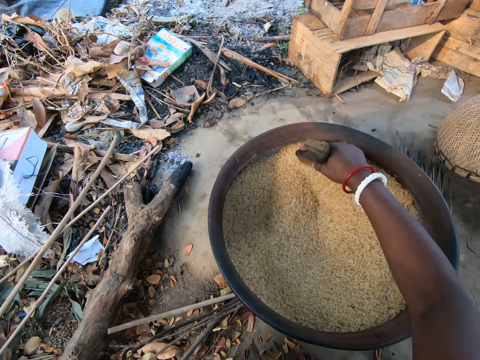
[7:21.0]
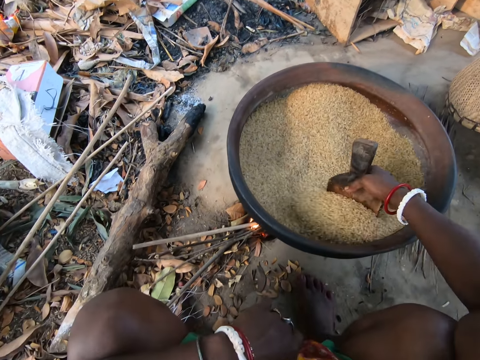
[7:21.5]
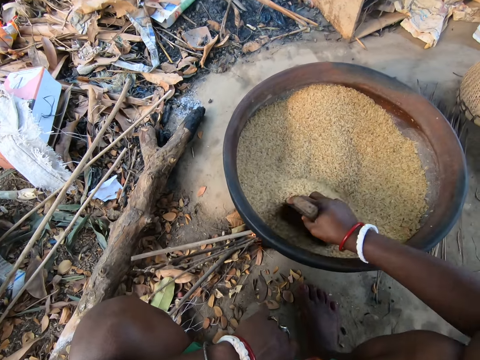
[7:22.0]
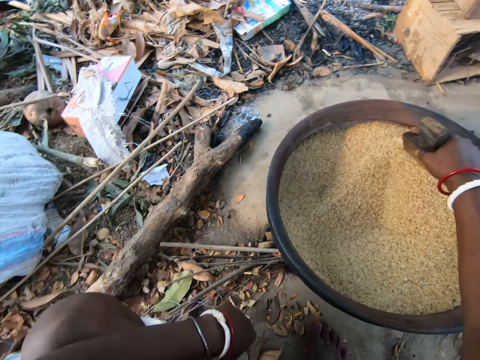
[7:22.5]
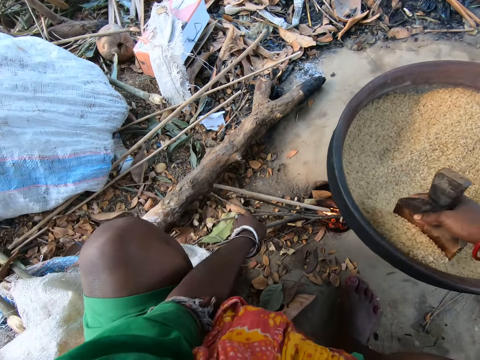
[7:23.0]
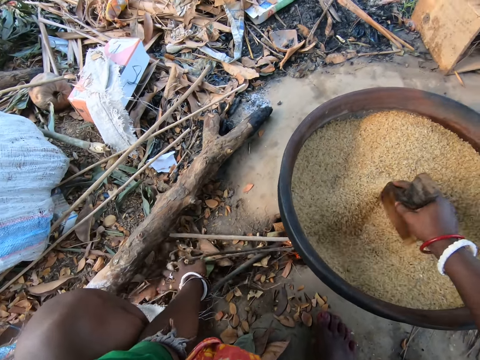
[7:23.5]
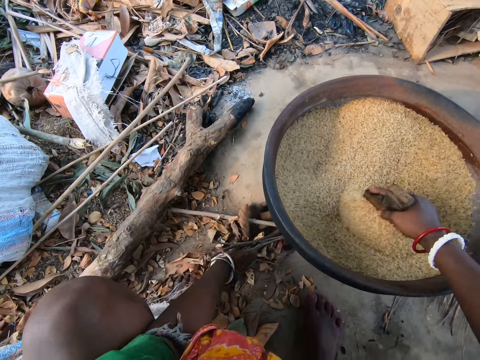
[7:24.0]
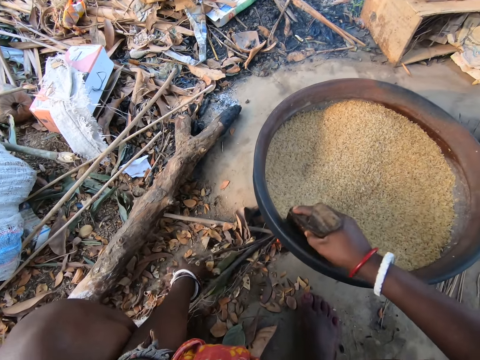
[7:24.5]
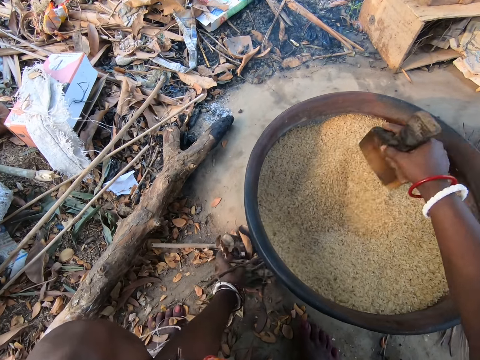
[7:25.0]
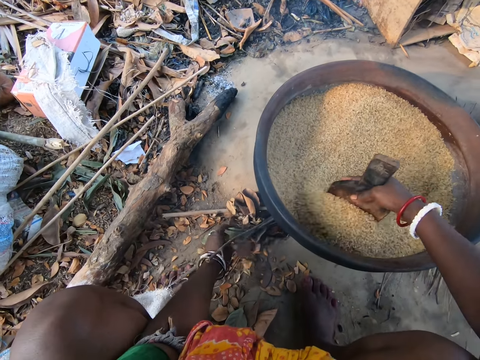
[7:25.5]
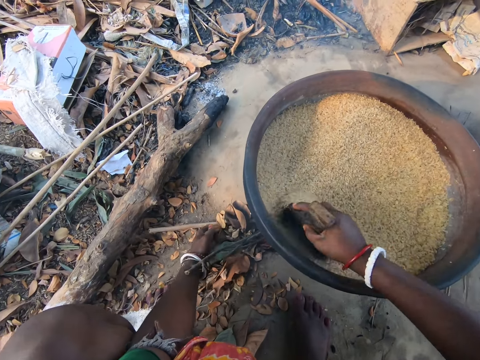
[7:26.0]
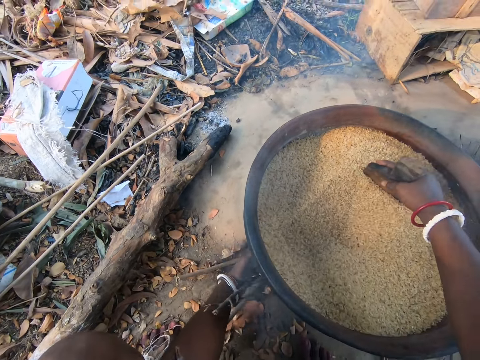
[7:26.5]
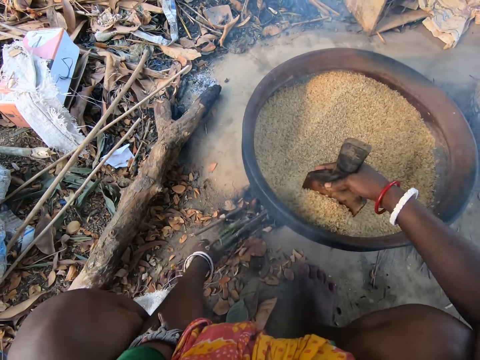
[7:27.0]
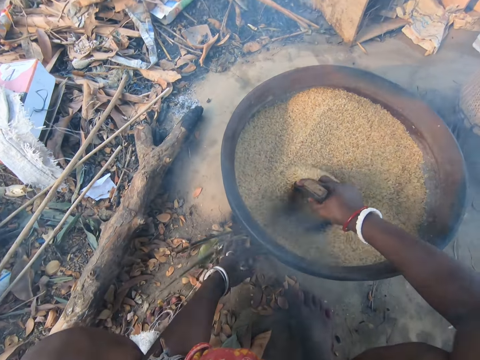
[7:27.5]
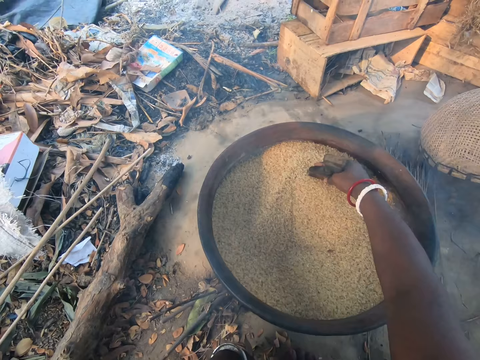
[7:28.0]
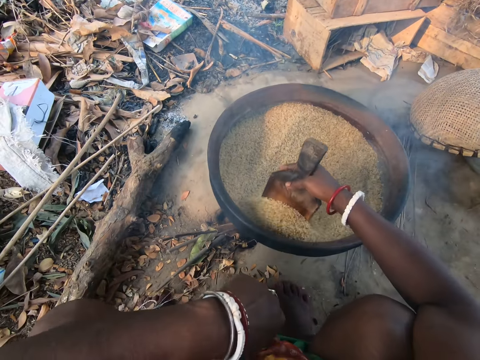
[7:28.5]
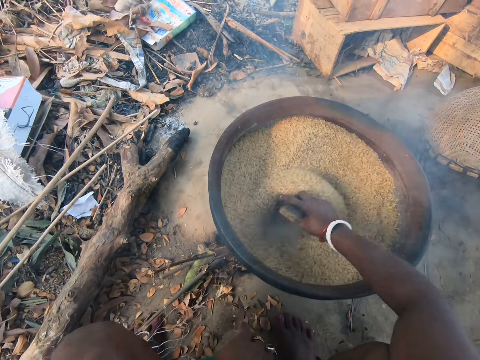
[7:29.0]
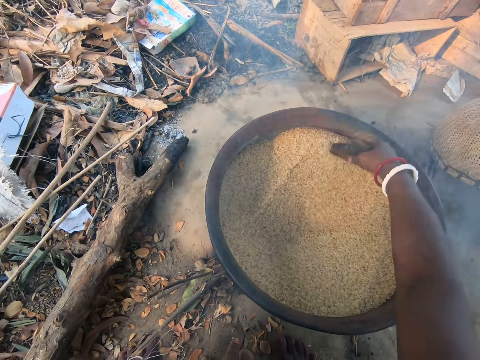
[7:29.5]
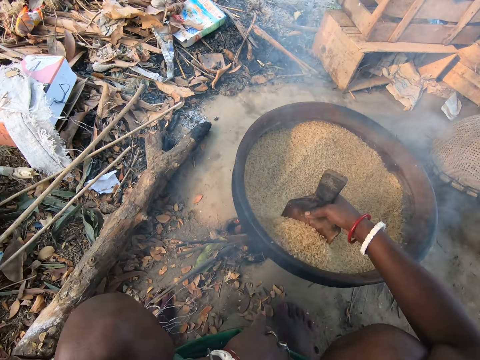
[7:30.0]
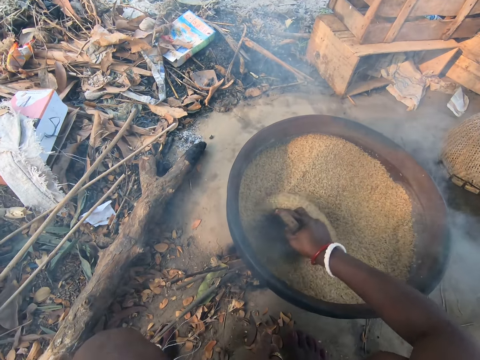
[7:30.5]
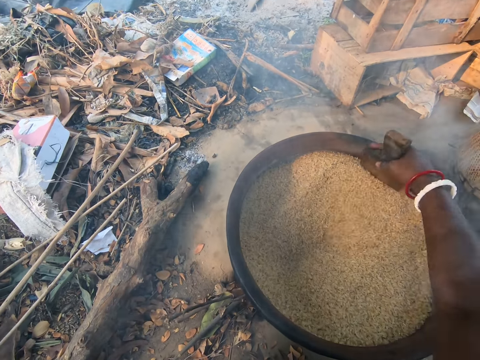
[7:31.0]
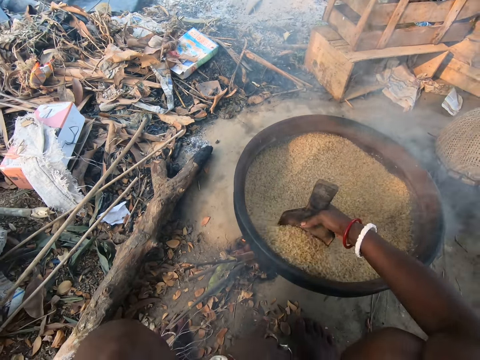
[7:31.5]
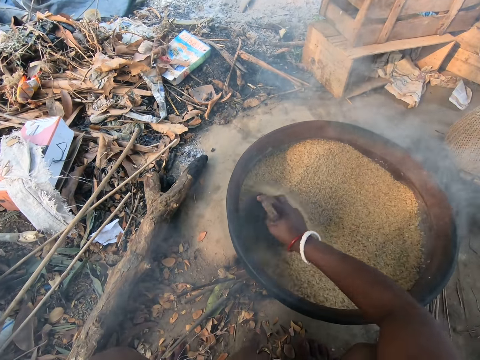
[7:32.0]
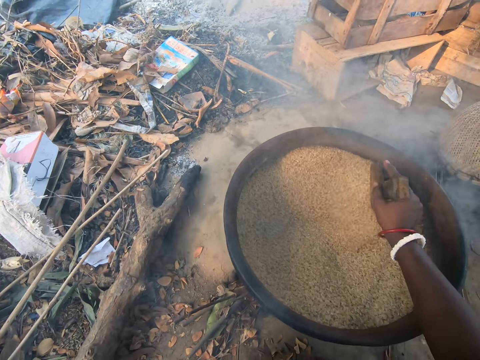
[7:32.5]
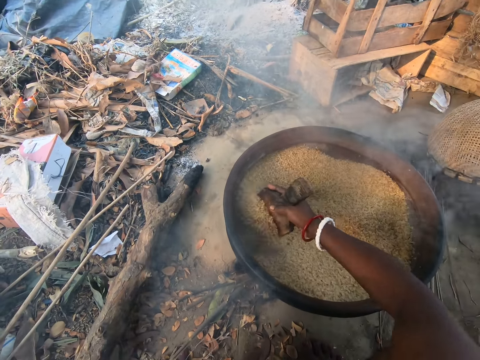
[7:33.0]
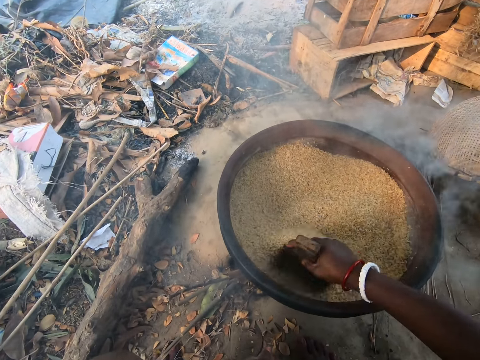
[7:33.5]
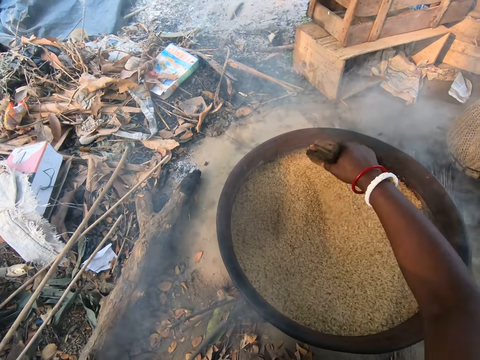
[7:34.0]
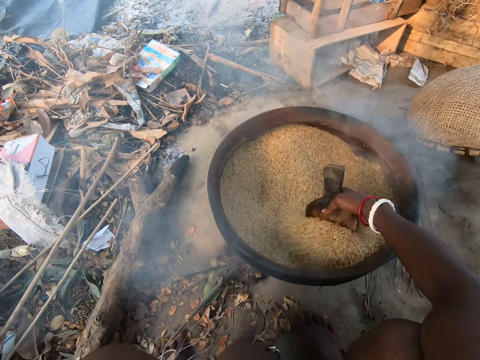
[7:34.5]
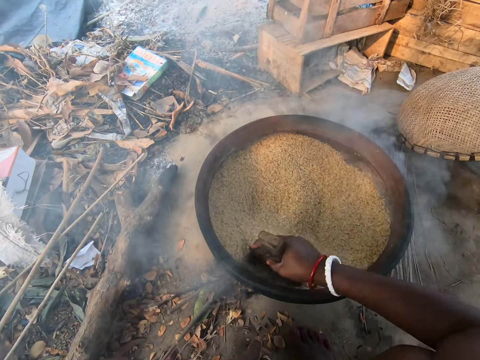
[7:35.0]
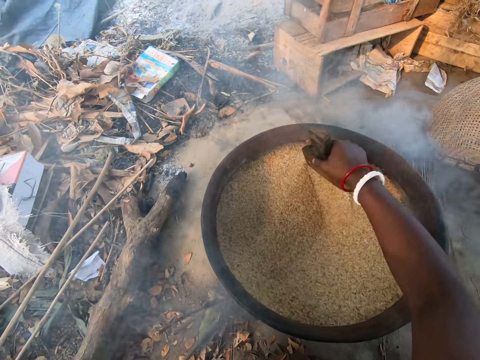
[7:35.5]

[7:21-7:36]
The camera wearer pushes some dried leaves into the fire with her left hand. She puts her left hand on the knee.

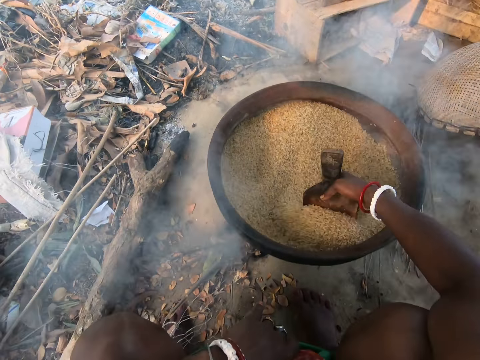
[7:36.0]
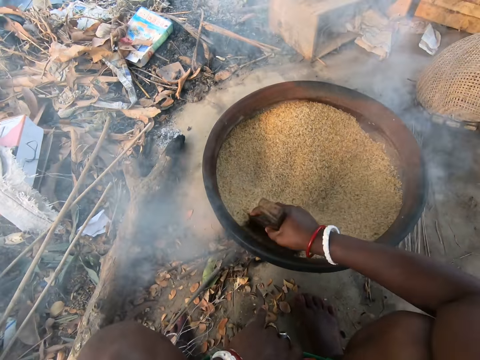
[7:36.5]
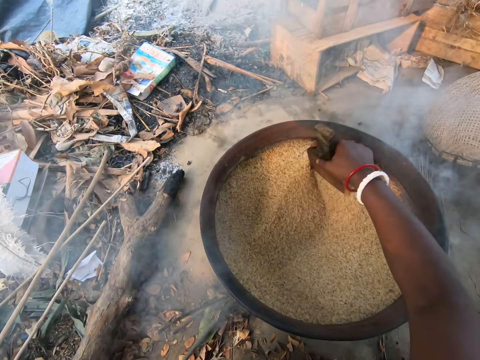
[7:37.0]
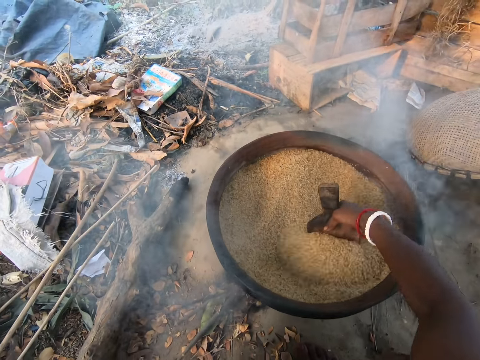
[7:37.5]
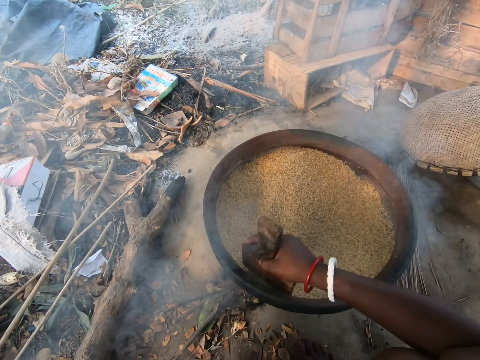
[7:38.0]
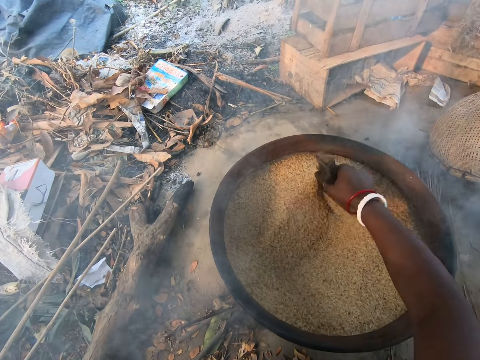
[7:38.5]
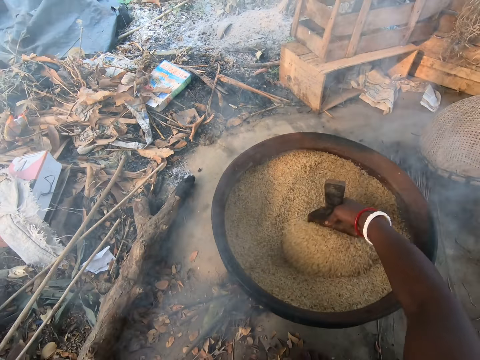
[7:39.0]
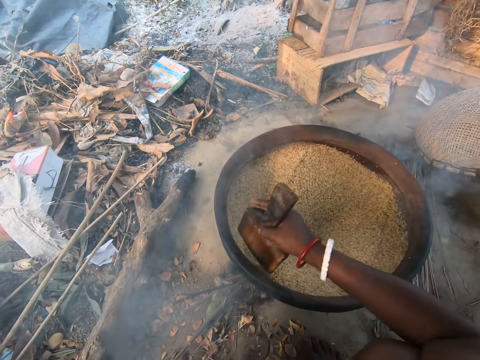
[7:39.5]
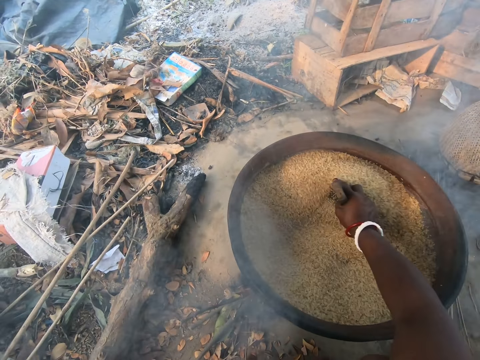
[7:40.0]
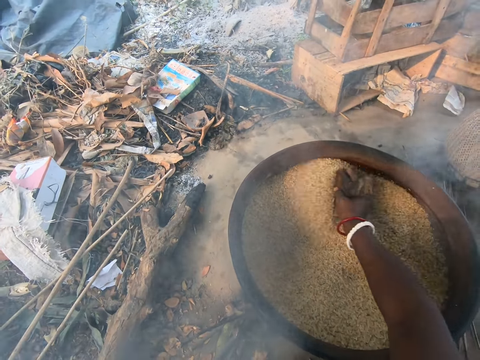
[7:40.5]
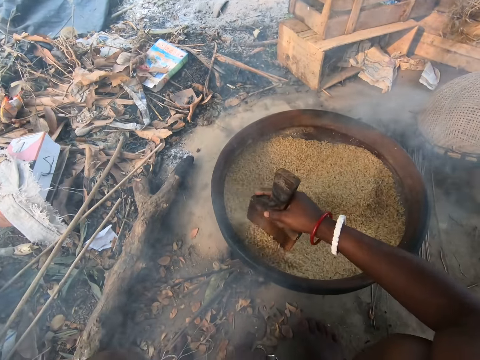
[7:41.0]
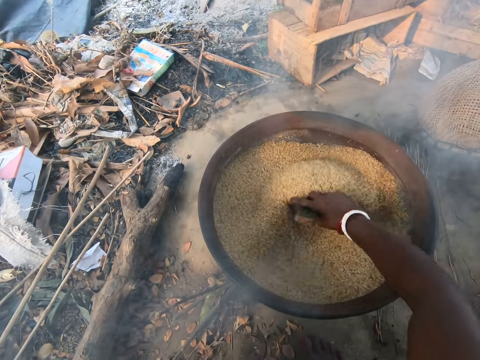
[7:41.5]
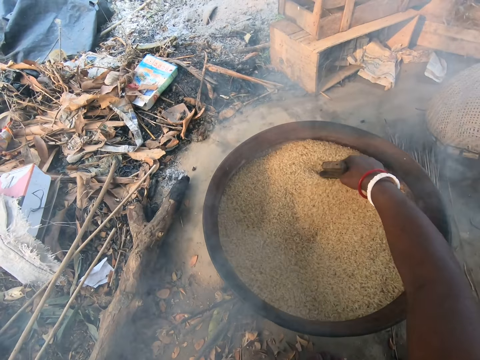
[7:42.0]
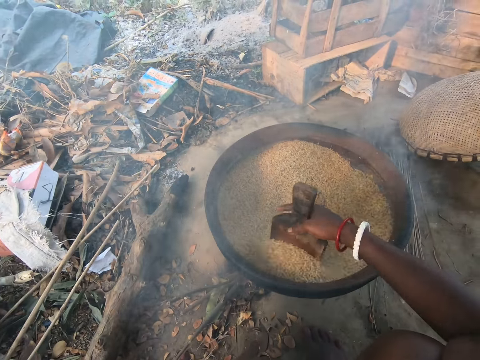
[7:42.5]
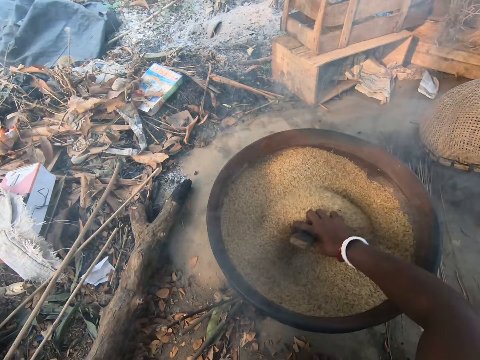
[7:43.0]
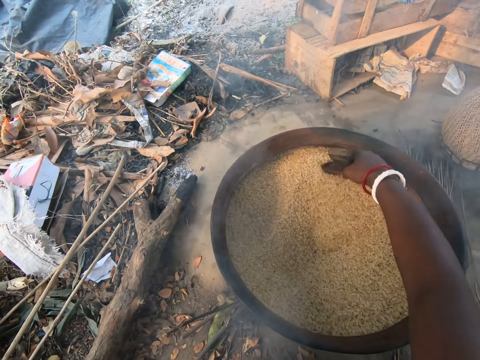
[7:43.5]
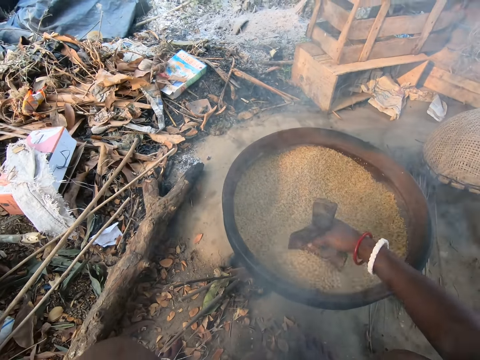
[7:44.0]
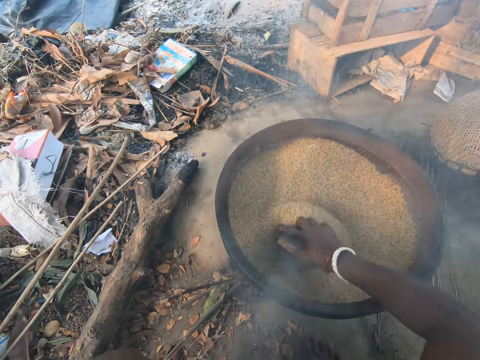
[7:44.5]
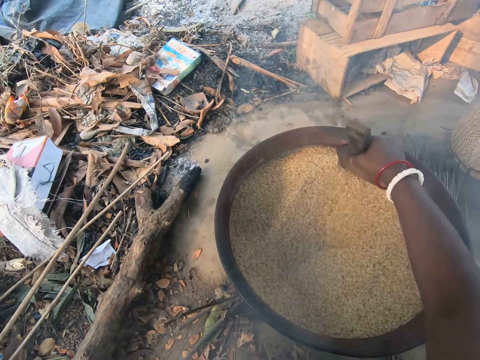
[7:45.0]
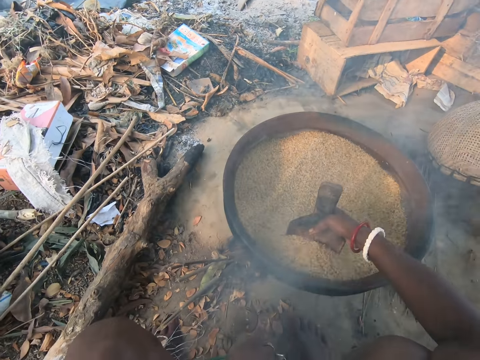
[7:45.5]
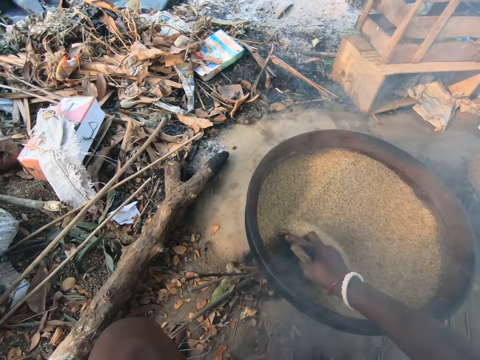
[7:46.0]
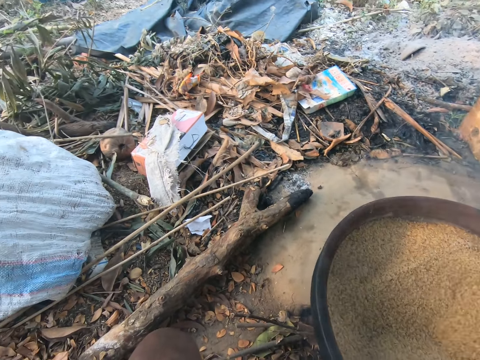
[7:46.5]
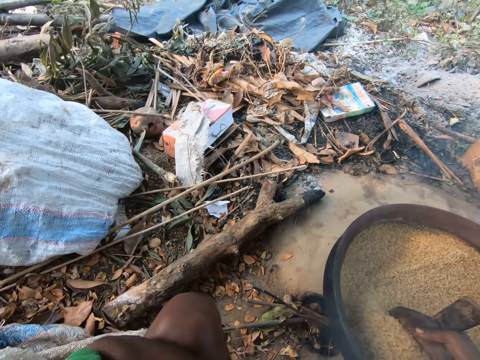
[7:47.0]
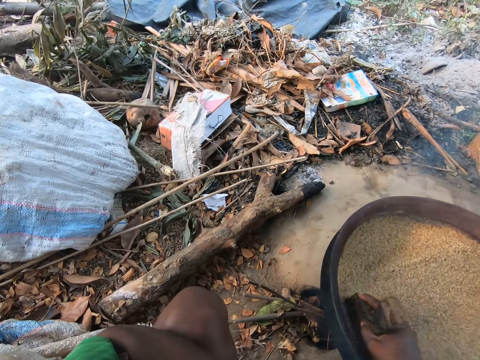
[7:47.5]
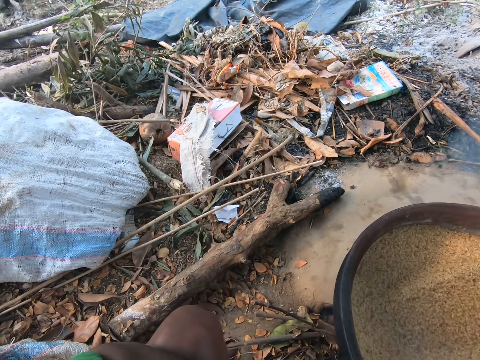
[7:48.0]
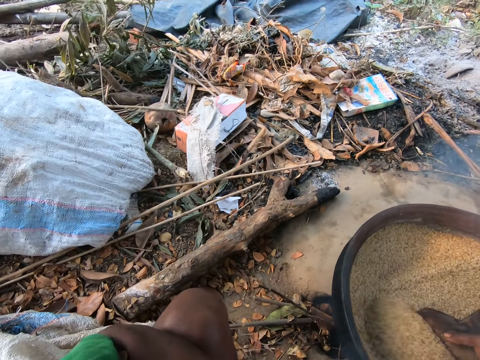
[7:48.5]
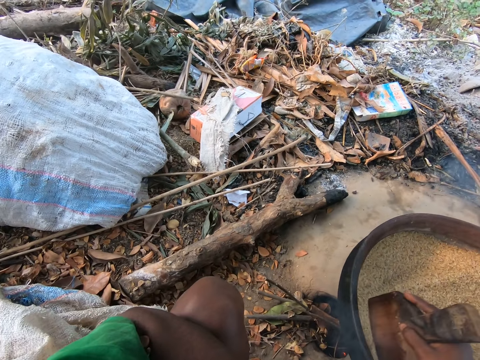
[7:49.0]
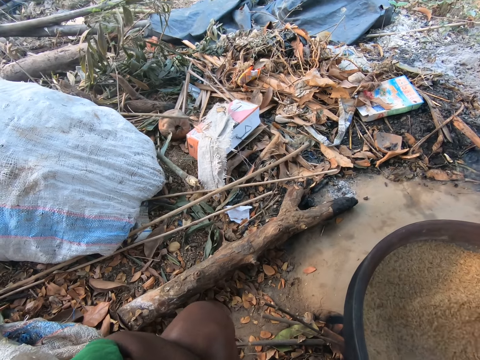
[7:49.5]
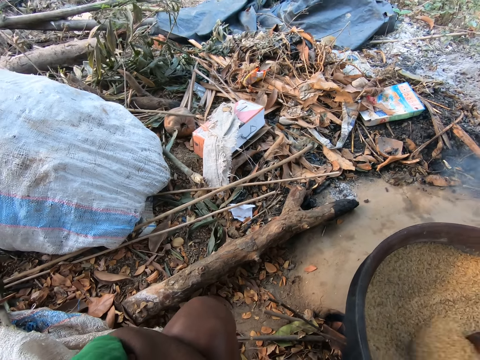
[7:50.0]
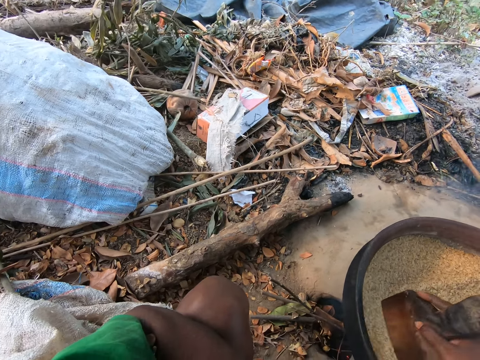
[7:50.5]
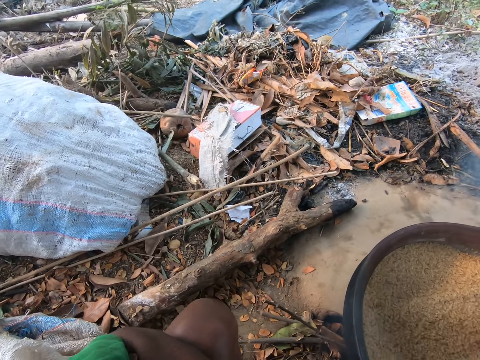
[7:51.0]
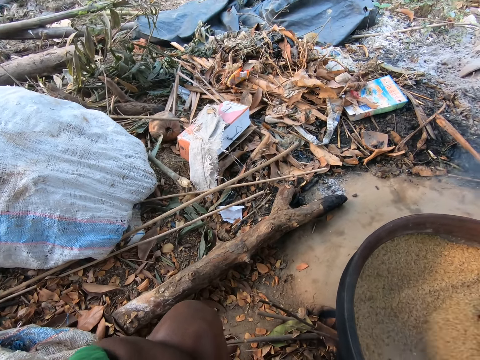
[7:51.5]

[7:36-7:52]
The camera wearer looks to the left side.
